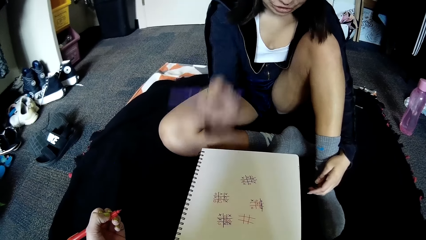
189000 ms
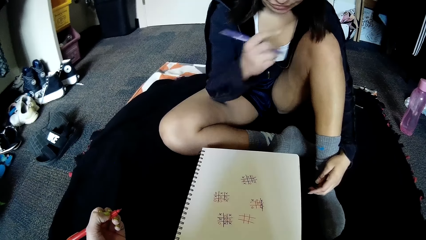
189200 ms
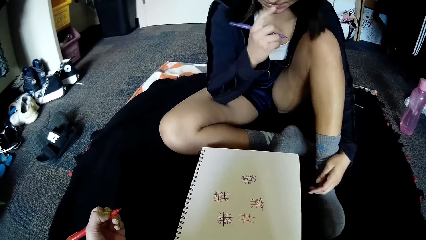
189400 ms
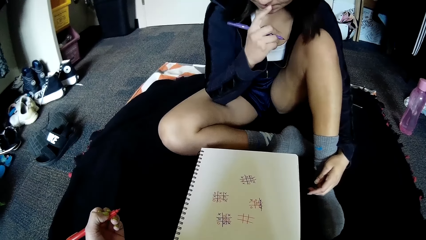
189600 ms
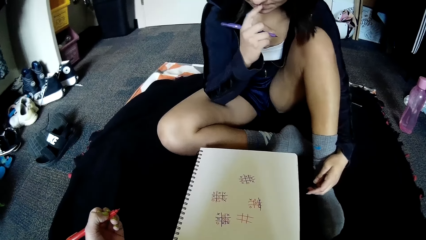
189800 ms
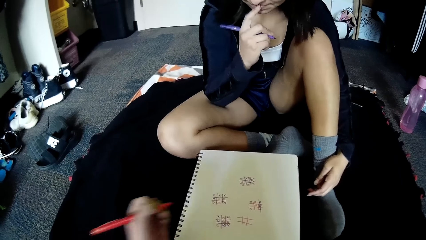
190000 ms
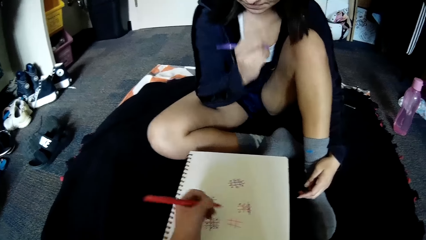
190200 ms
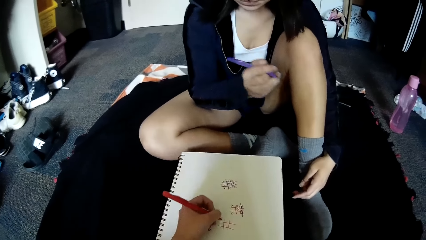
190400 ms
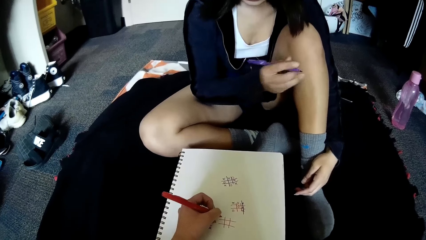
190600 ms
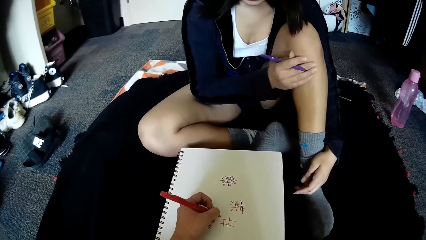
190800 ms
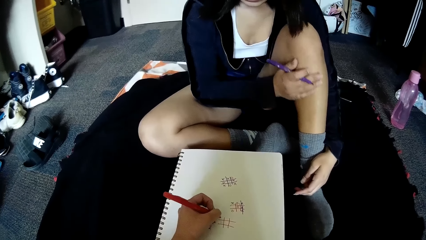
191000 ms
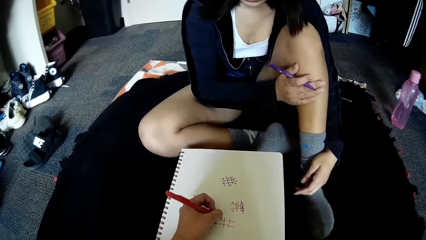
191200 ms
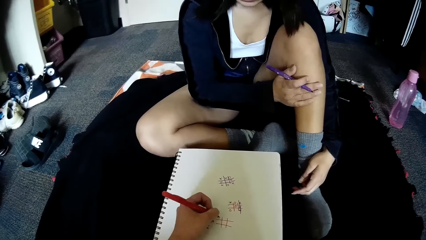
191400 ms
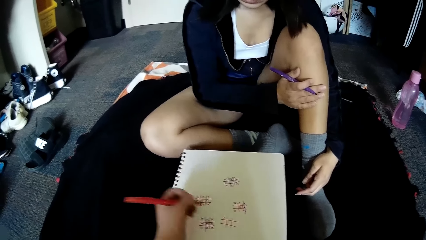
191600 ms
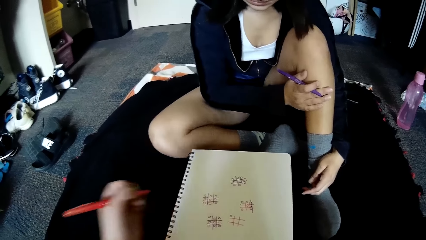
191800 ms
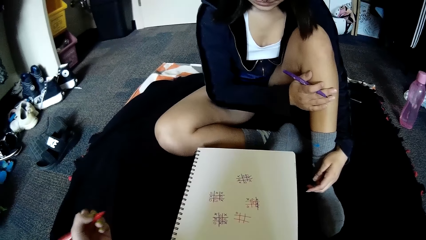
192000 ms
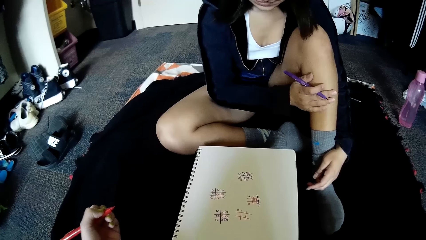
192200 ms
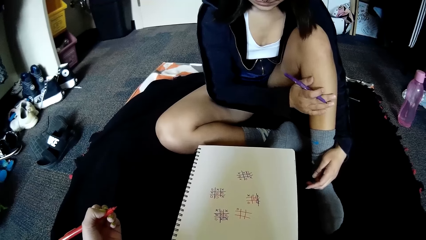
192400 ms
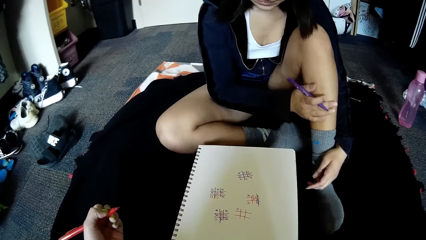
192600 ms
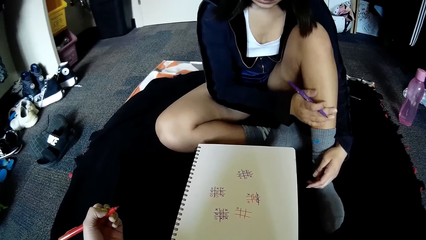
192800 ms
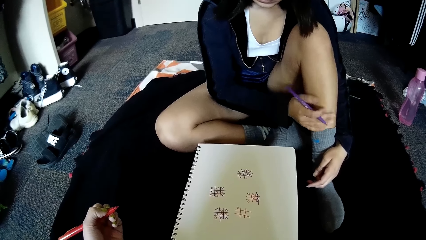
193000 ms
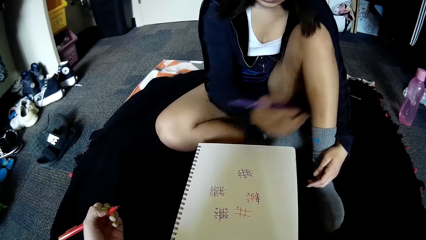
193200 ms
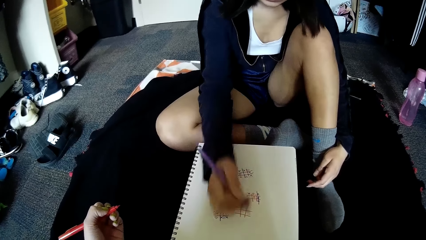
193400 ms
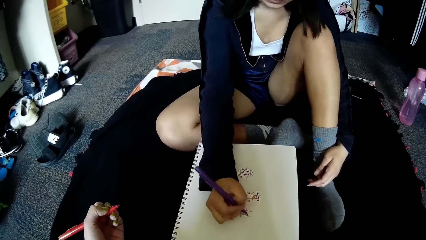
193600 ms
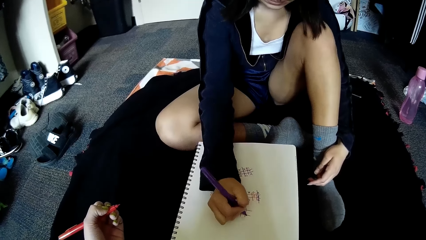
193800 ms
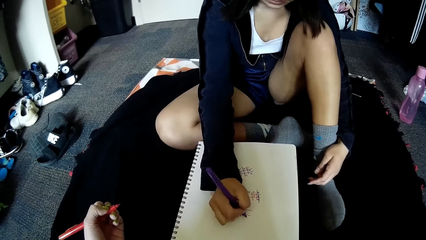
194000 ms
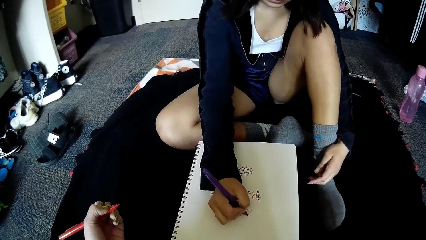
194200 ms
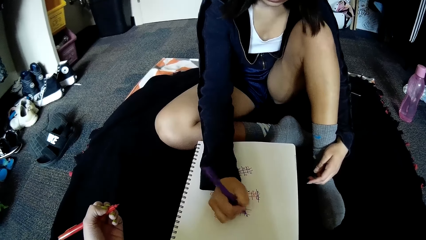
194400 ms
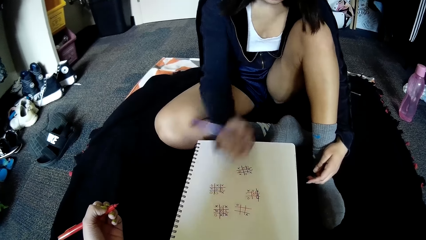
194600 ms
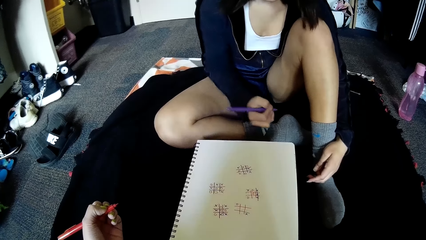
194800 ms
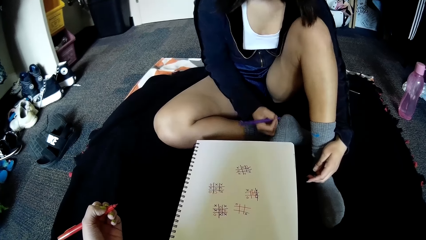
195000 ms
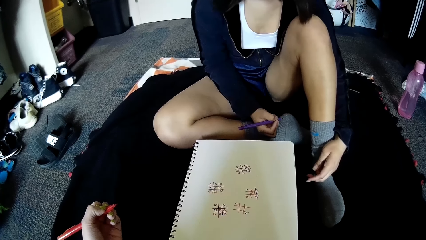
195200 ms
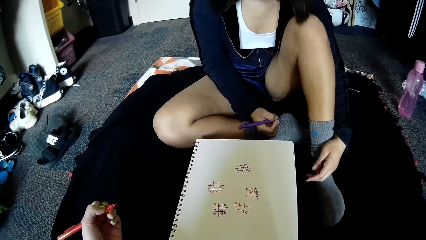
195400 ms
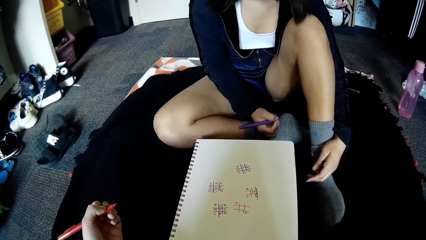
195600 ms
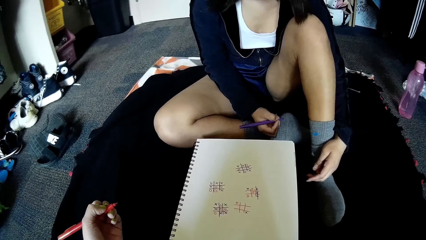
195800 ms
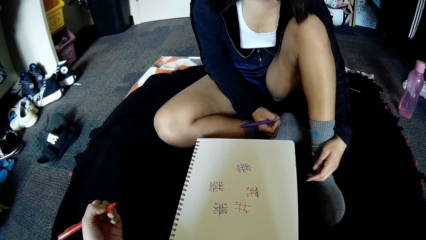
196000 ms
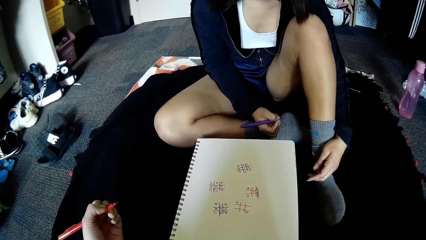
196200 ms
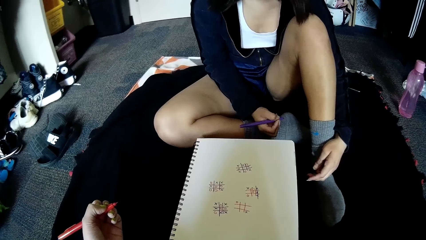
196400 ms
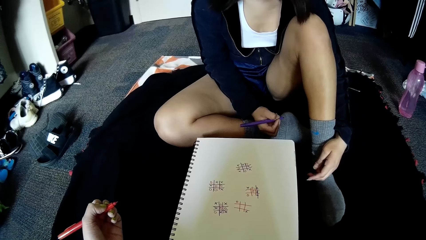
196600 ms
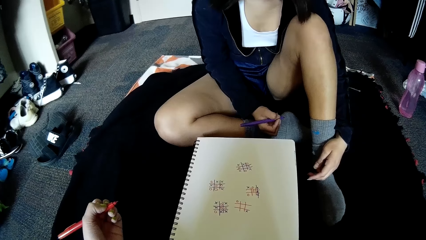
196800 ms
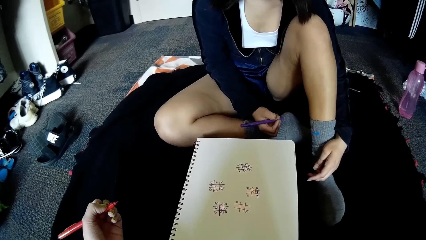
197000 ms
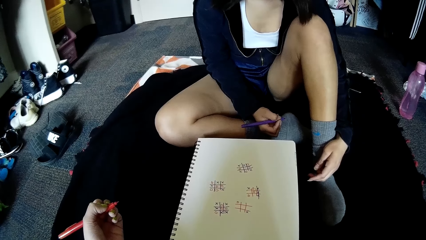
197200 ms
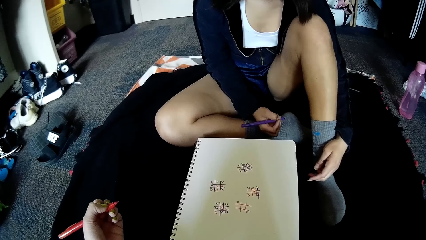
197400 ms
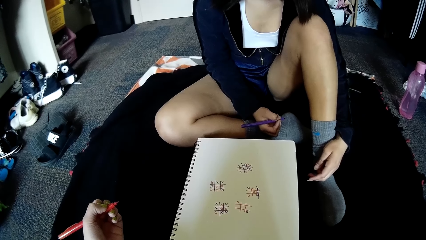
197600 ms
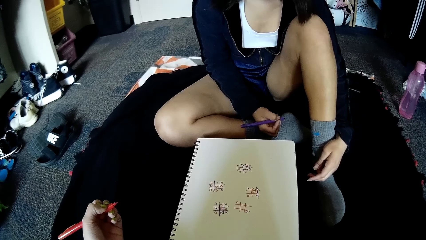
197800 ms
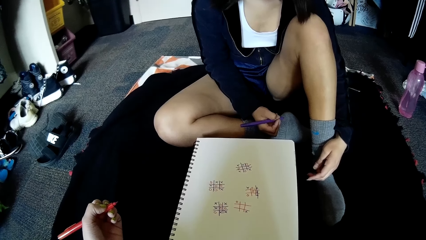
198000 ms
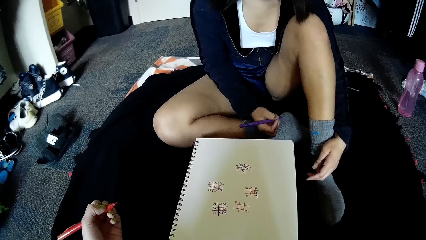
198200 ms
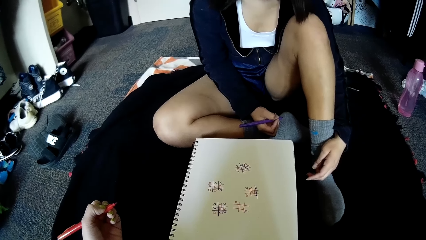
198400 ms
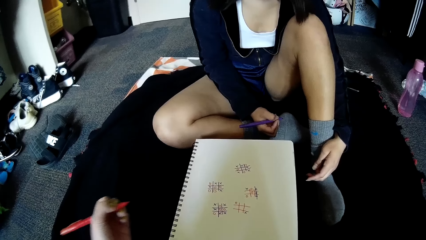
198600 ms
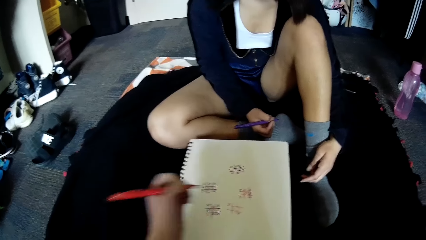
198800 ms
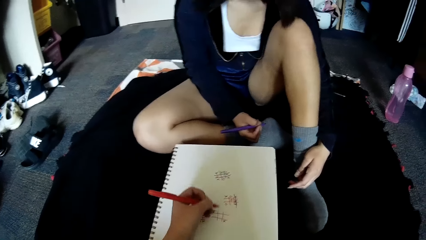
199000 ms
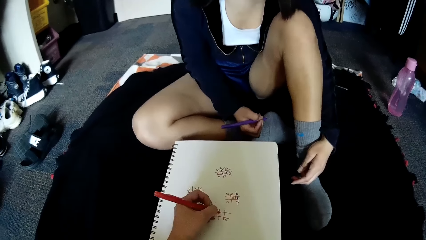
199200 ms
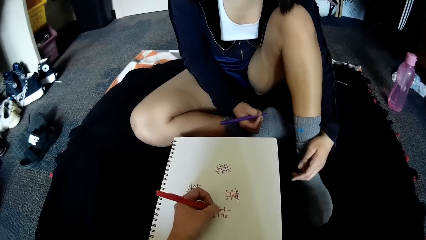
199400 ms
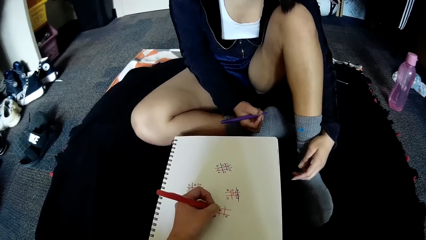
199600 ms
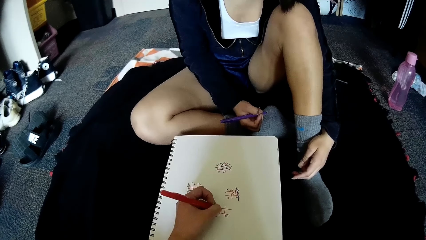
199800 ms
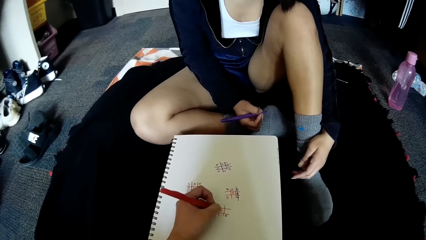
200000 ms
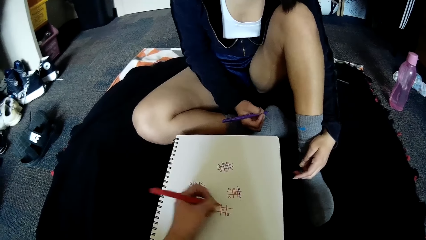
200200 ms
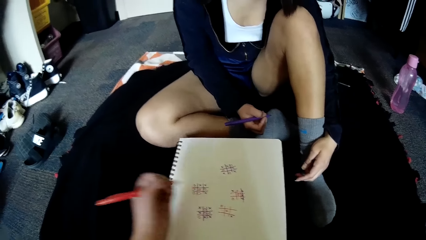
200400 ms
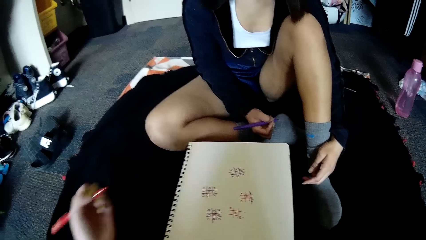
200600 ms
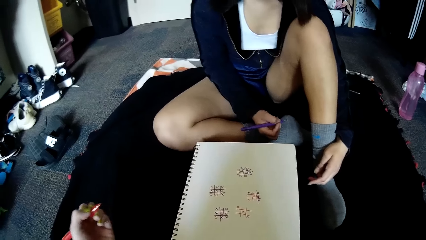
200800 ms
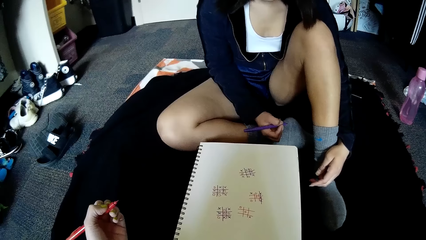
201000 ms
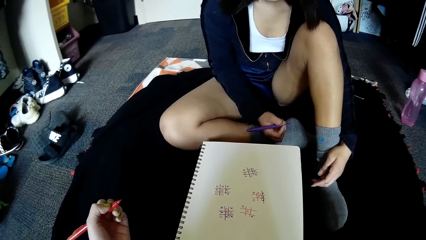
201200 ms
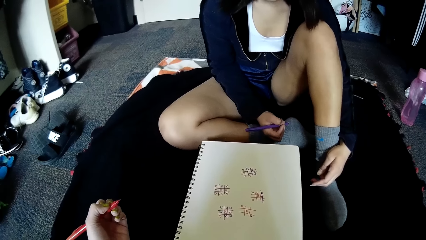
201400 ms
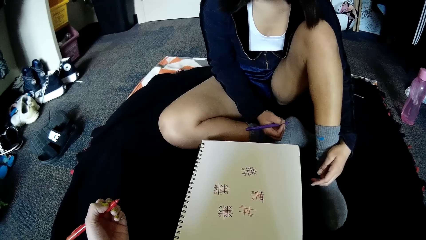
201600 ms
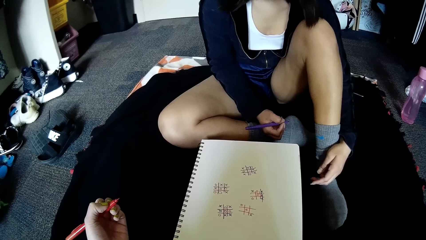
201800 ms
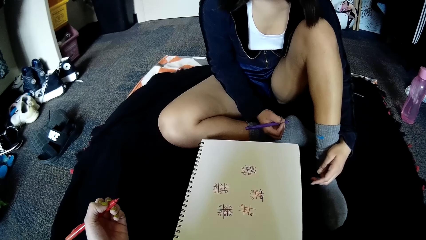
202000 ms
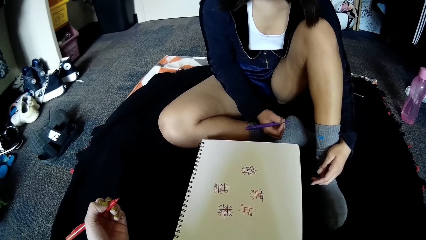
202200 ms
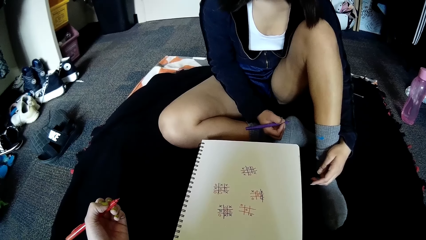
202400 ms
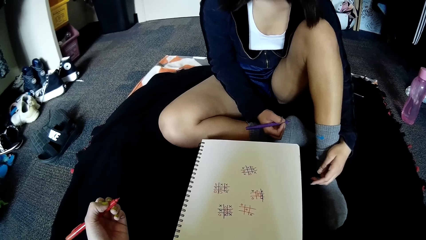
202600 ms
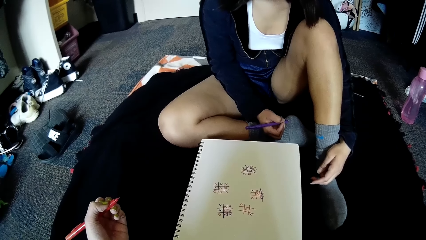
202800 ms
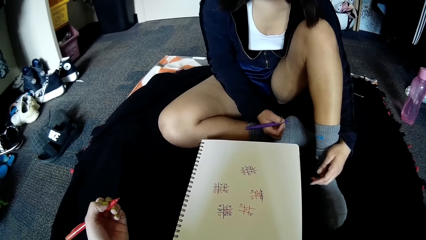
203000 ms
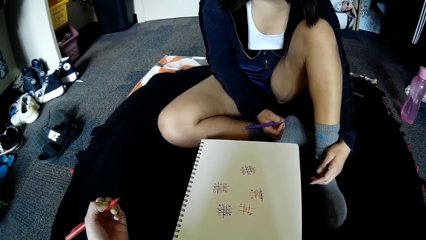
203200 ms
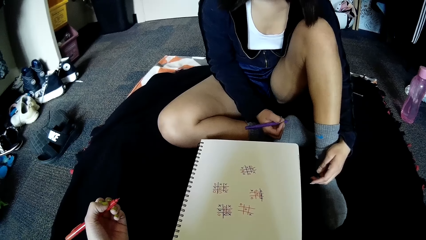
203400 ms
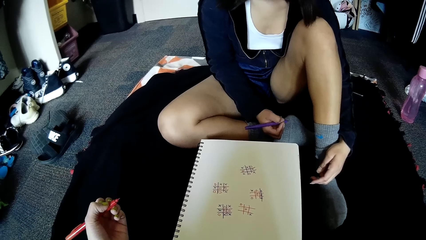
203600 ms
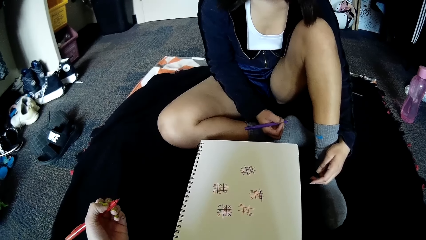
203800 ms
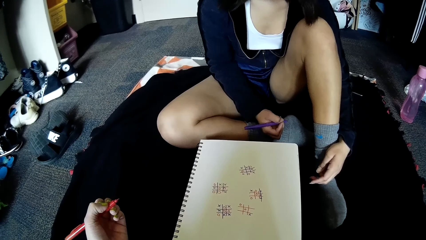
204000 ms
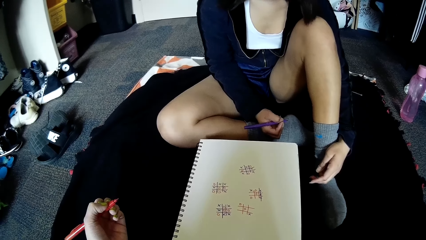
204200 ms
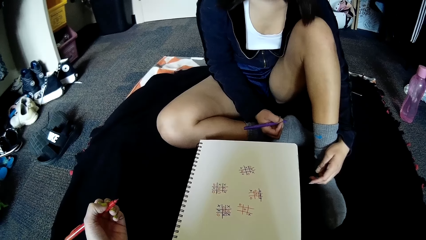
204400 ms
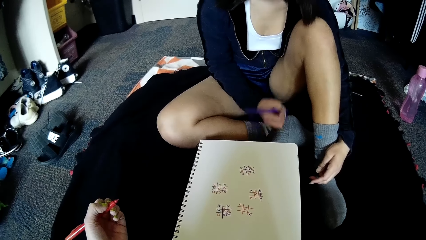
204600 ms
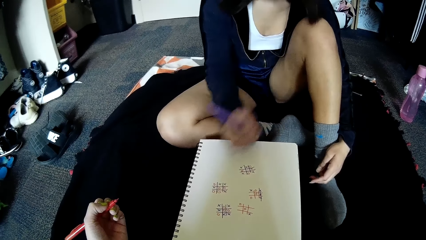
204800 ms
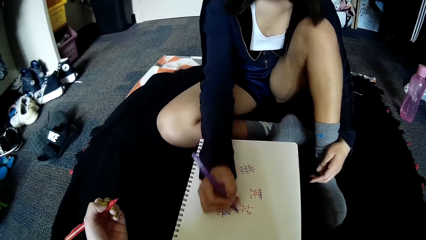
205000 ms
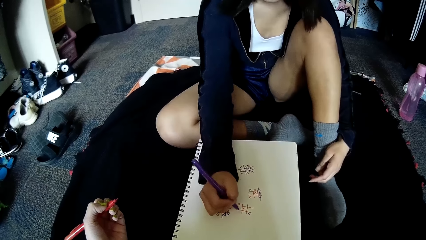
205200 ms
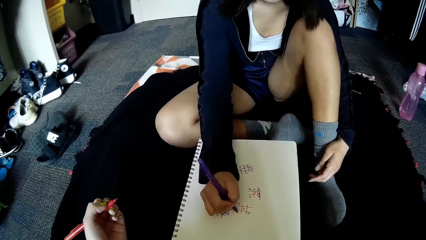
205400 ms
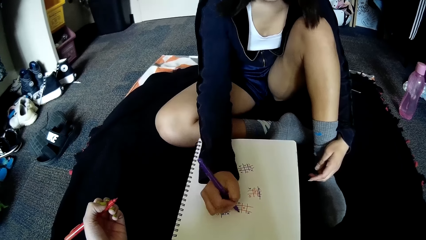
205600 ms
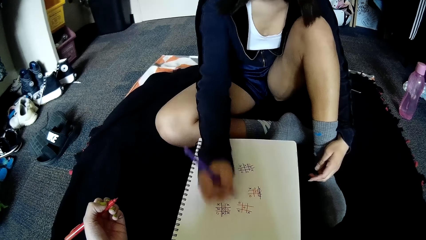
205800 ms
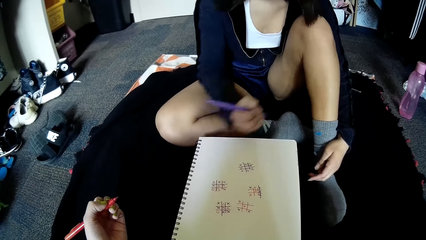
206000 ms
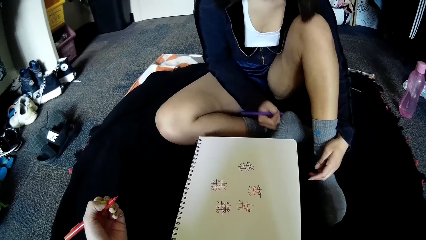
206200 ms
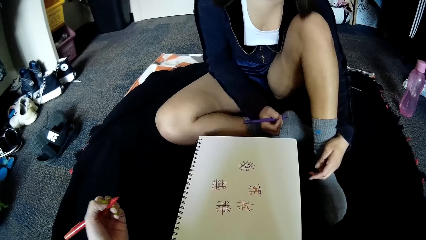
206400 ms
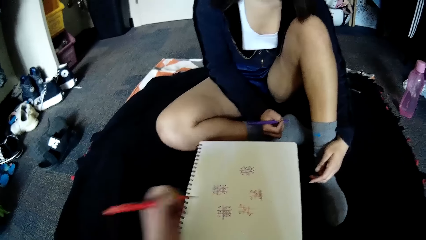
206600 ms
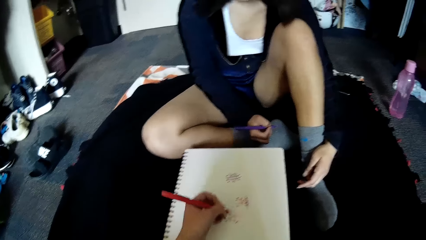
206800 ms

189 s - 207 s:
The woman writes on the book. The woman touches her lips with her right hand. The camera wearer writes on the book on the floor with the pen in her left hand. The woman writes on the book on the floor with the pen in her right hand. The camera wearer writes on the book on the floor with the pen in her left hand. The woman writes on the book on the floor with the pen in her right hand.
